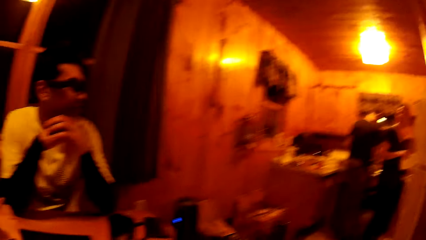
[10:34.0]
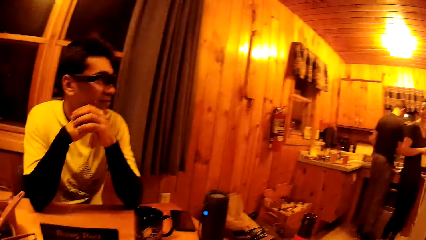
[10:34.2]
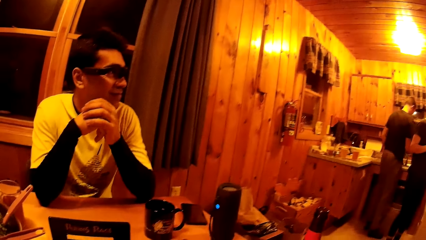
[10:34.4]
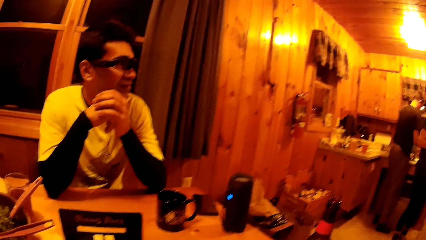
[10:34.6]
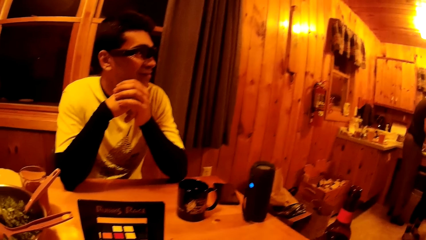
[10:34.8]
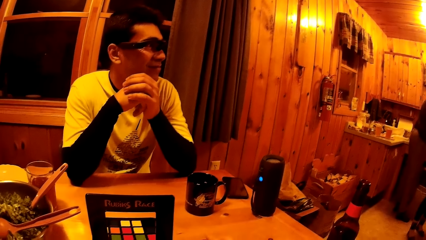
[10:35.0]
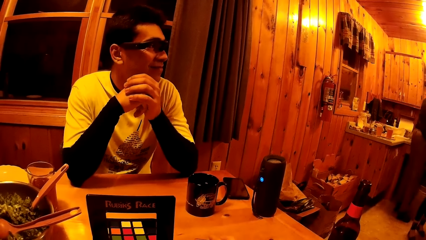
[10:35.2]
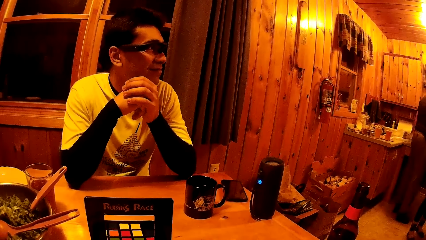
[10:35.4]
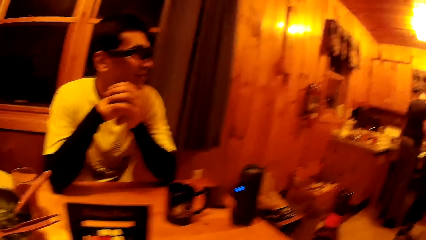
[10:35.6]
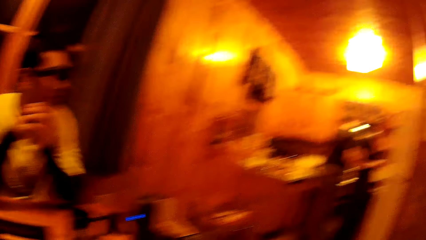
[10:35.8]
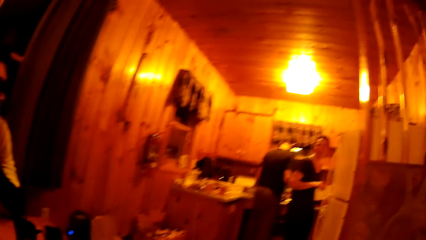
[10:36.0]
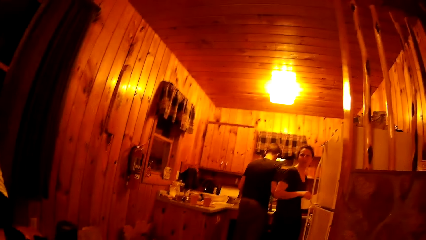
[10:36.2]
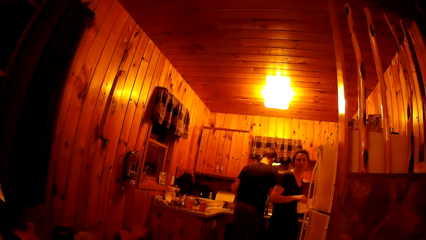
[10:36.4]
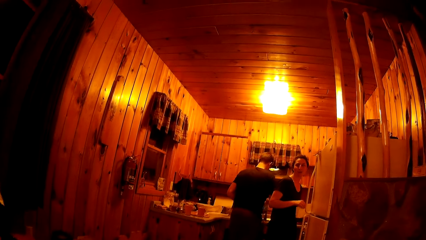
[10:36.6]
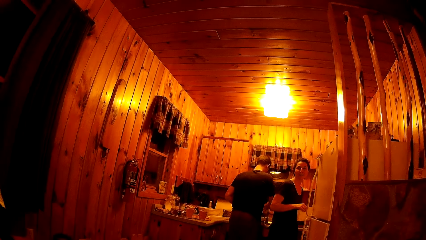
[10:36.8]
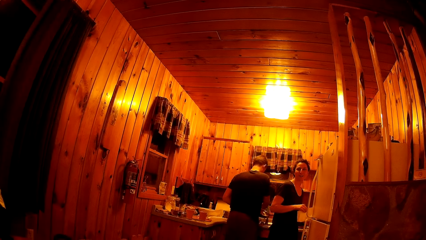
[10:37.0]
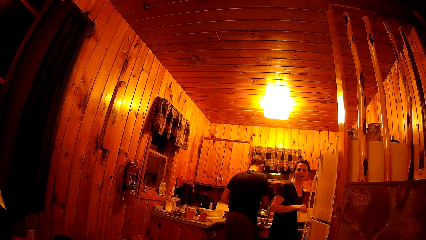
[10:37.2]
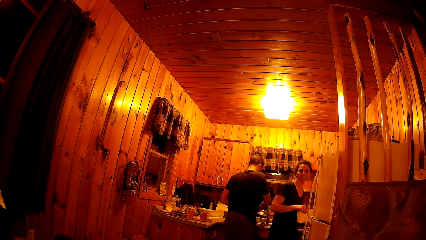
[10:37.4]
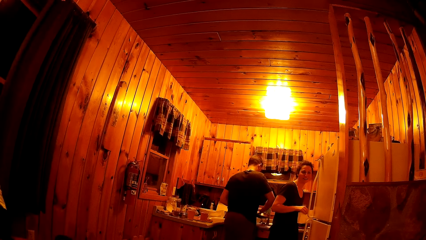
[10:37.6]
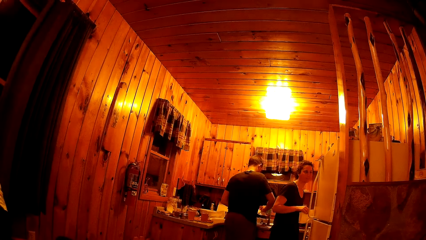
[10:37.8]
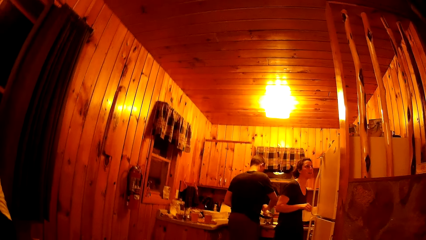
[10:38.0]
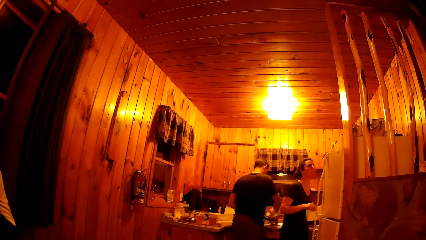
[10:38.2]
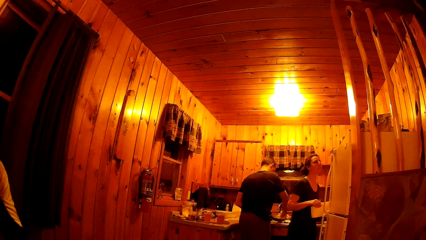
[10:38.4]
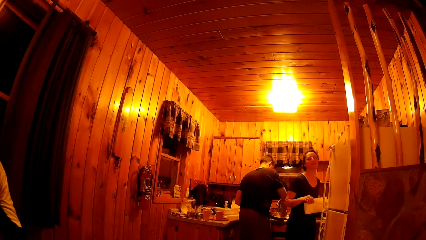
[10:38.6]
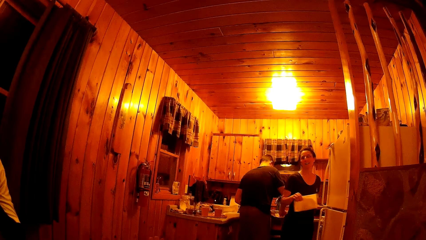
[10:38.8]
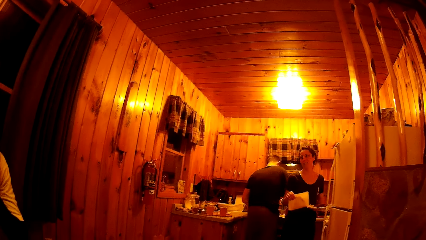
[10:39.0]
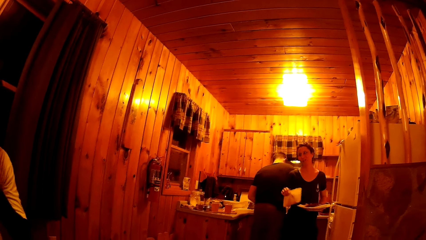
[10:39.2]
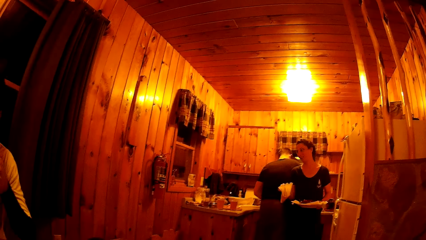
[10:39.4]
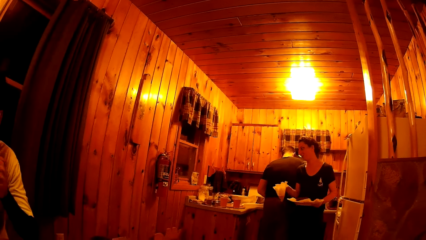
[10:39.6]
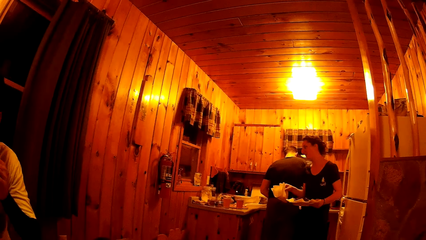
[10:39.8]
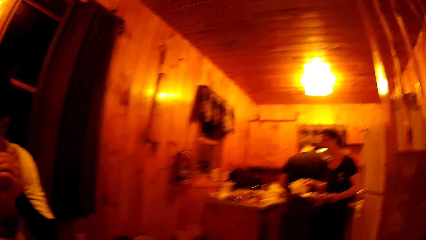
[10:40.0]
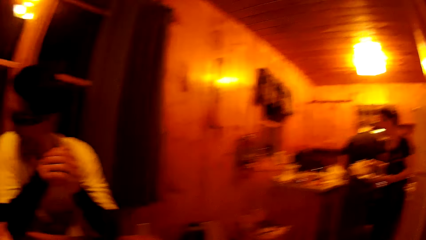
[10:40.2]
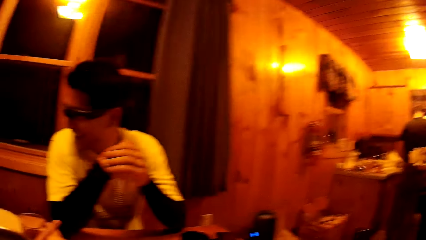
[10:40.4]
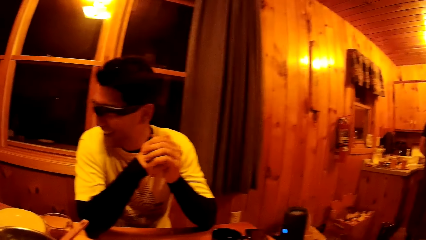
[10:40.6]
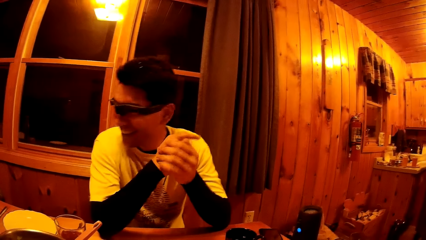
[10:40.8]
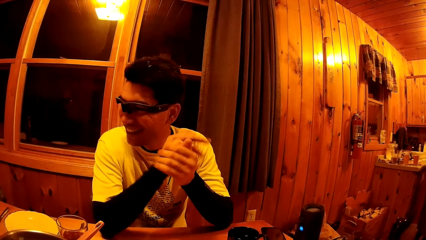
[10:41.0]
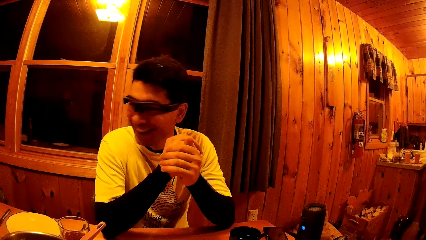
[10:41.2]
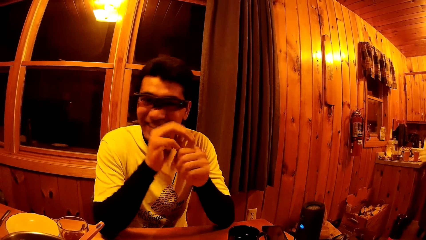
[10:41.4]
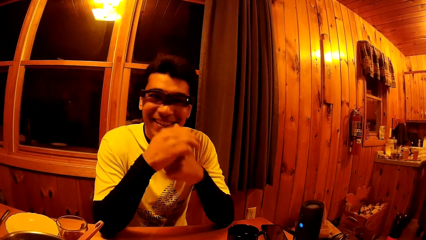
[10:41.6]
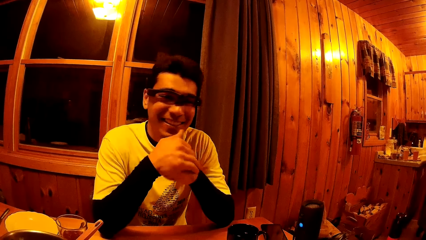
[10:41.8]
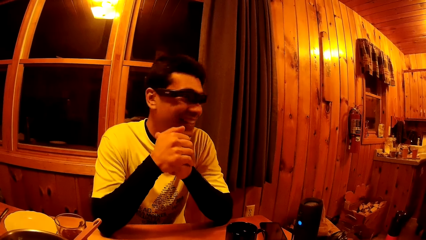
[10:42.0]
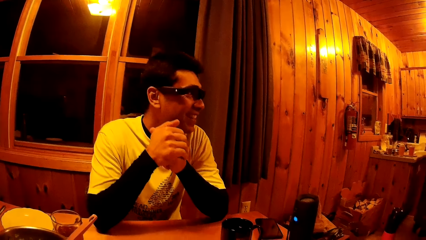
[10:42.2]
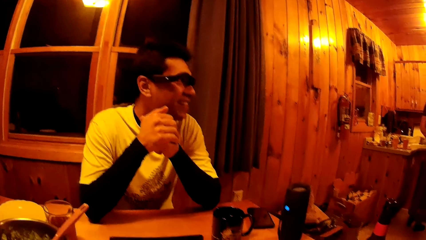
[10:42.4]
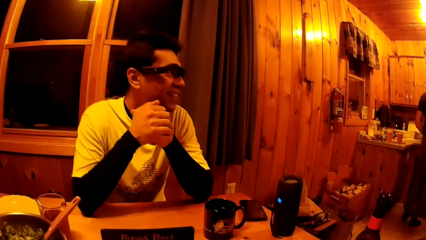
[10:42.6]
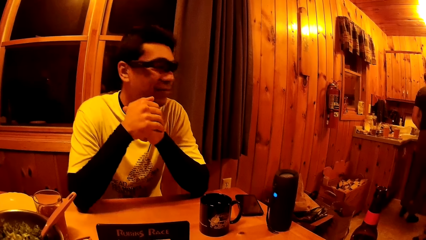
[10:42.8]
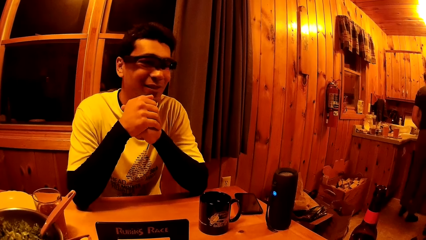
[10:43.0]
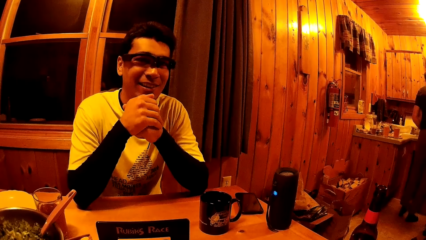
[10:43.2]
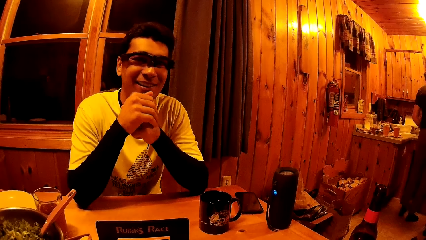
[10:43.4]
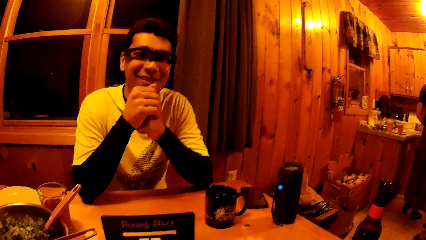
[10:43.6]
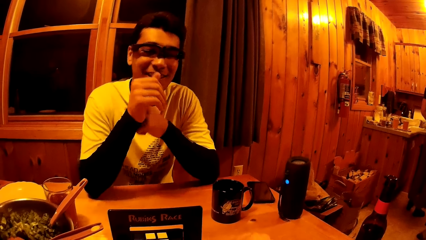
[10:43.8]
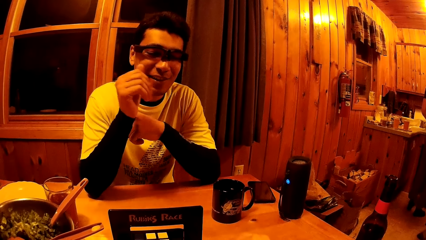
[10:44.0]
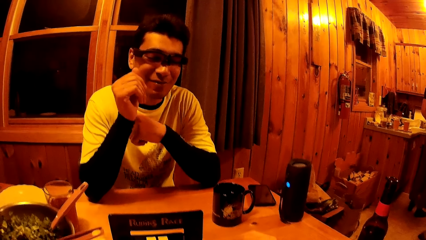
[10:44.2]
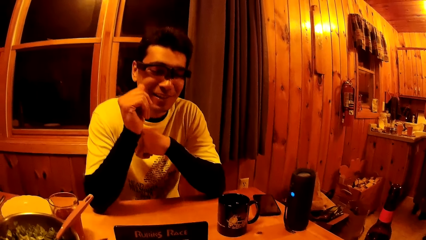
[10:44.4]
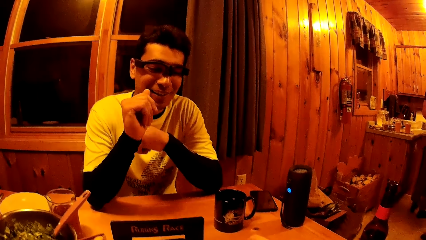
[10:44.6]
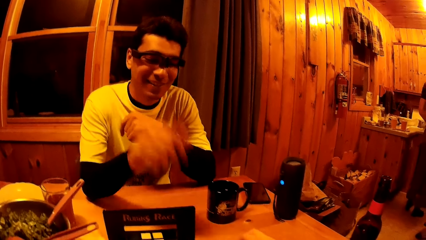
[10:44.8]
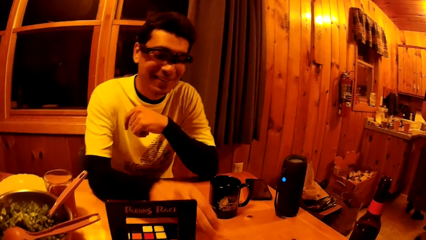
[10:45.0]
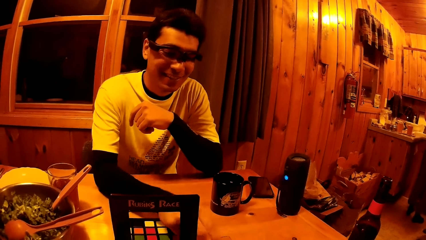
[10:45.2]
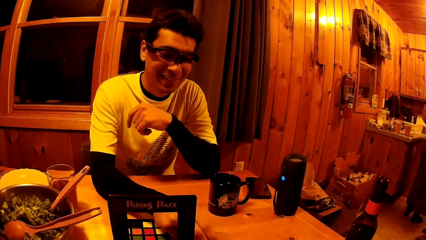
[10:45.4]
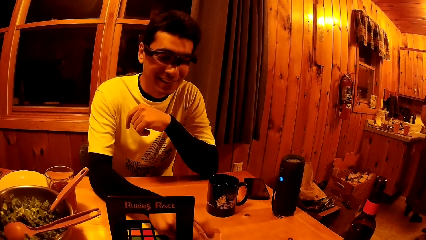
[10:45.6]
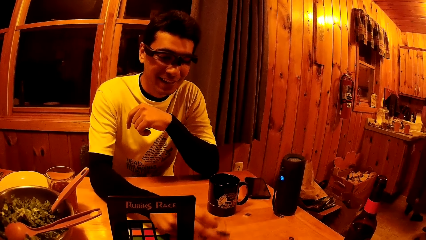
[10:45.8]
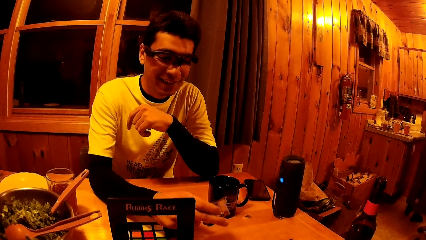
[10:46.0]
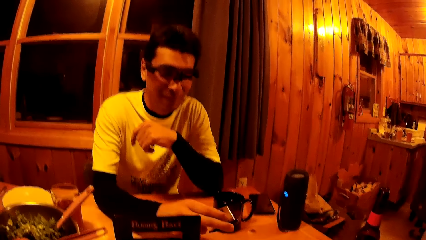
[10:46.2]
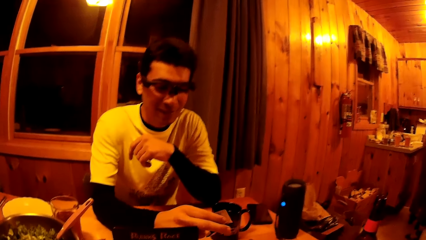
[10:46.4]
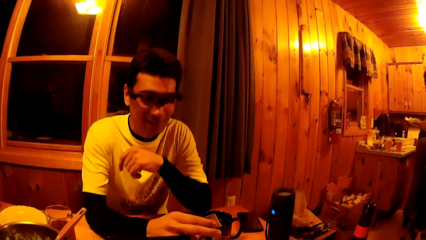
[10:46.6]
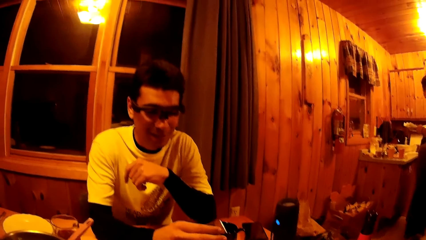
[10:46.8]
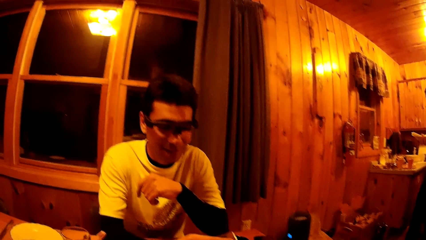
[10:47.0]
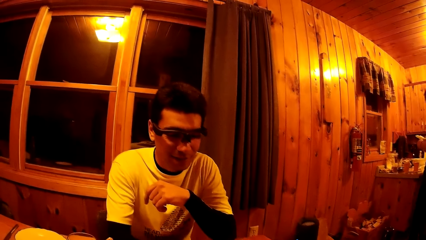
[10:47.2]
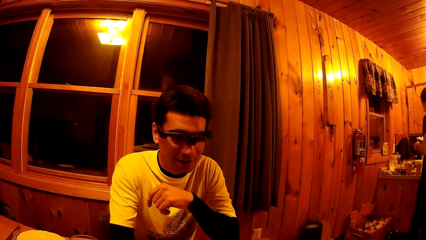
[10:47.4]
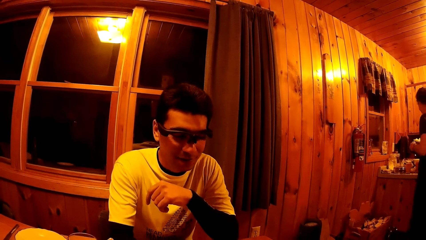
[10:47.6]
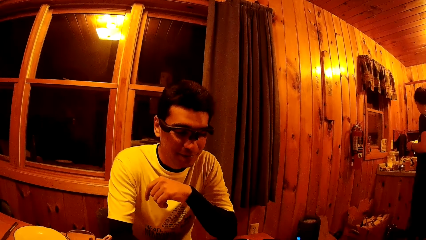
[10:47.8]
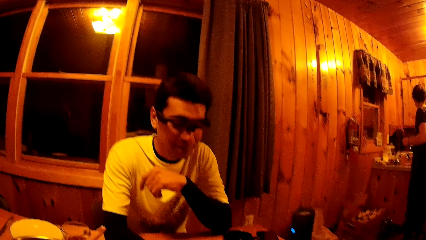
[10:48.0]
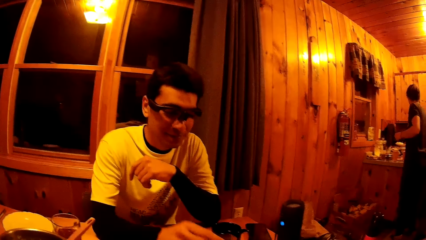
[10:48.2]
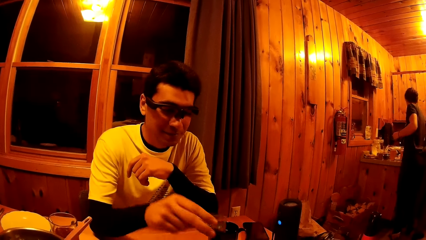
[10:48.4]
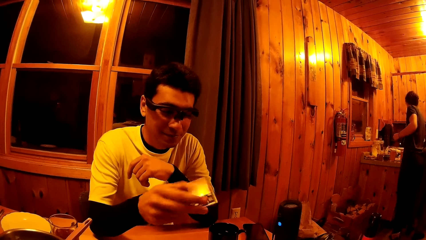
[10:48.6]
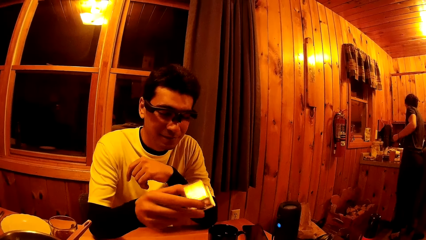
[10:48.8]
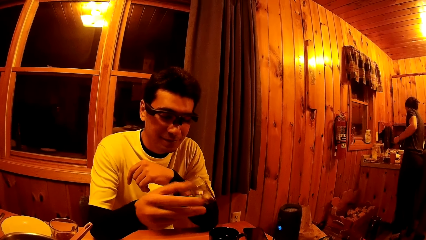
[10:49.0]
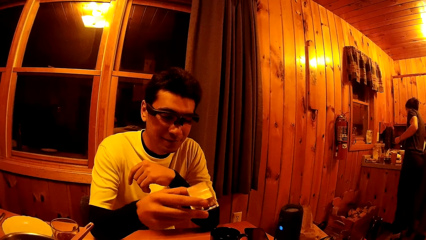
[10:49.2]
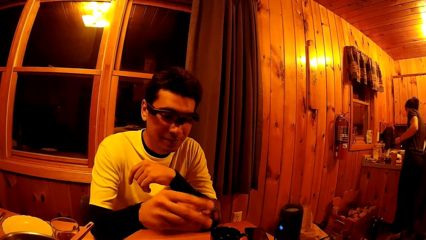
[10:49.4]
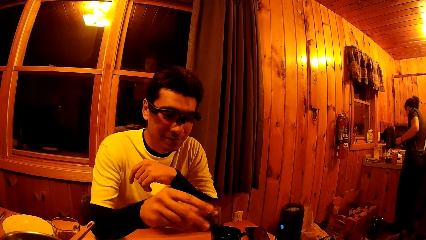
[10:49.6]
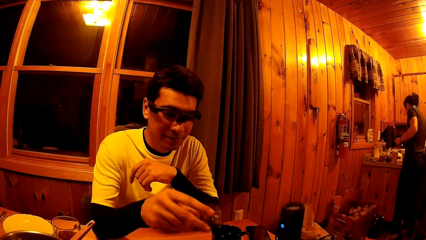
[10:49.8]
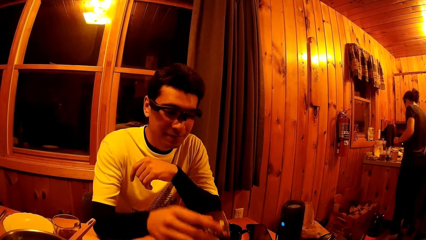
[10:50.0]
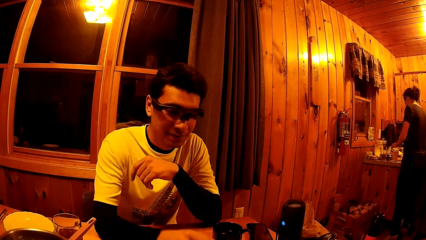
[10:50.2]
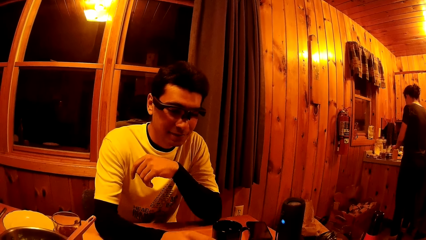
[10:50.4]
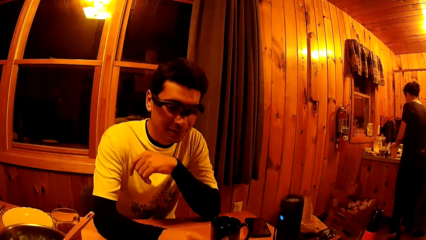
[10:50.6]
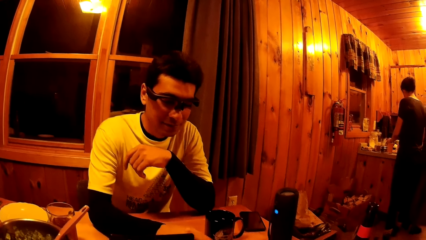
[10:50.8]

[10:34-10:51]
The camera wearer looks at a man. A man cleans the fry pan with the paper towel. The camera wearer looks at a woman. The woman turns with some papers in her hands. The camera wearer looks at a man and moves their hand. They play a game with a man. The woman drops the papers on the kitchen worktop with her right hand.
